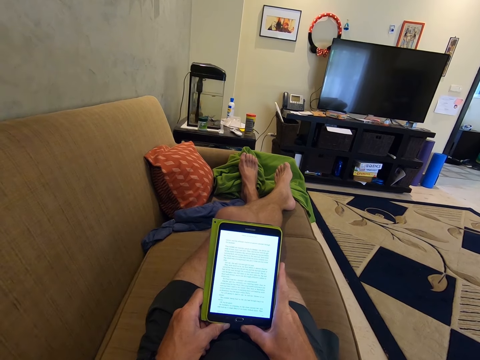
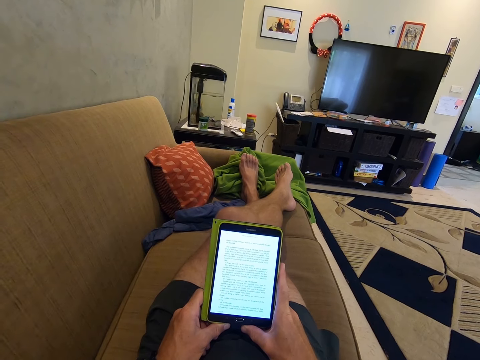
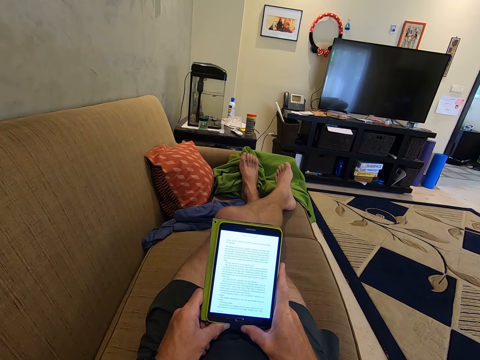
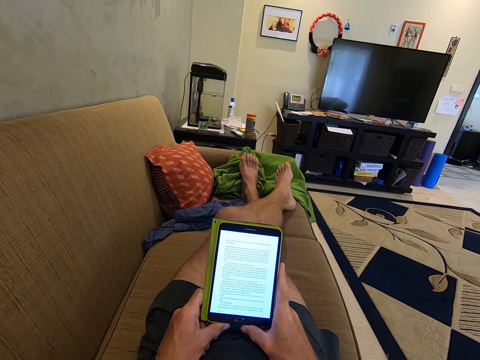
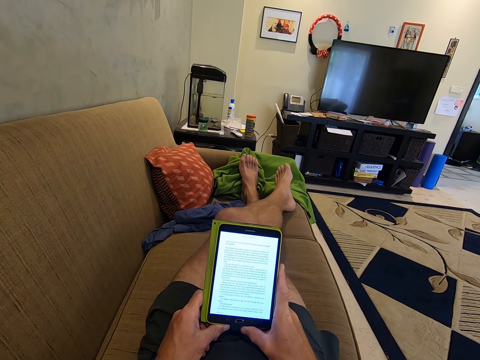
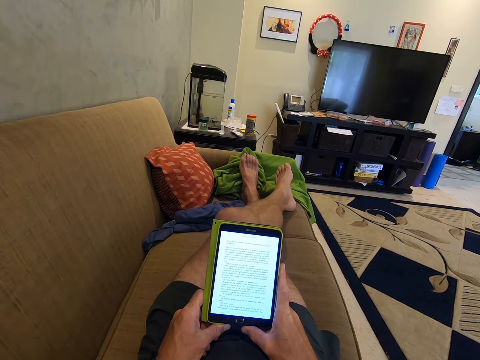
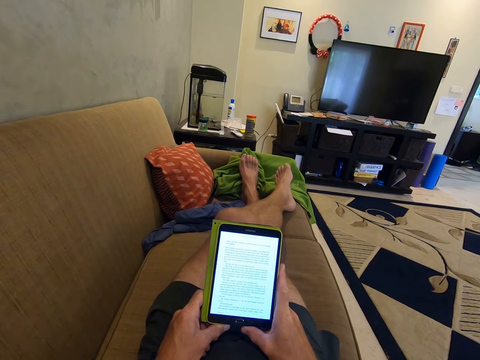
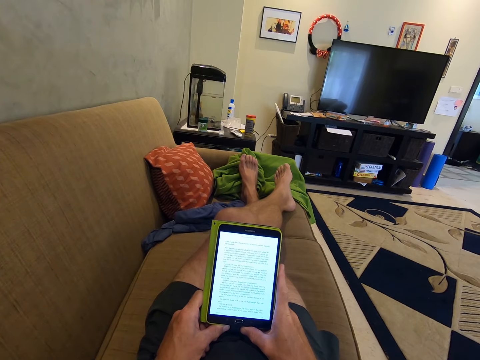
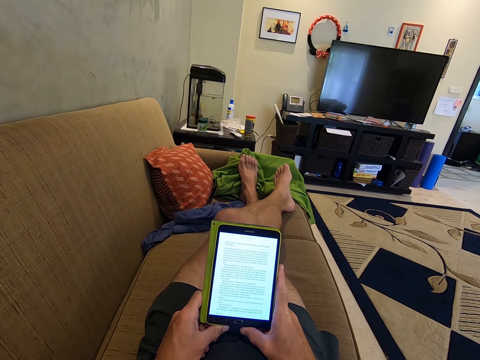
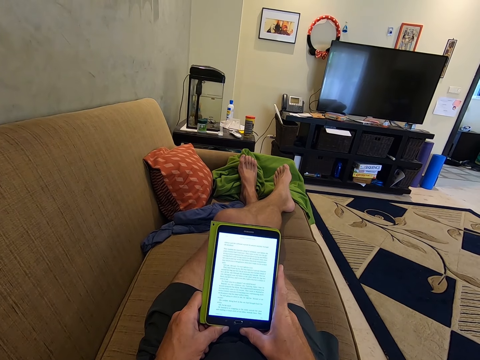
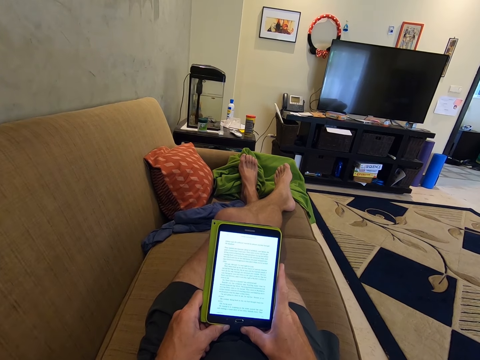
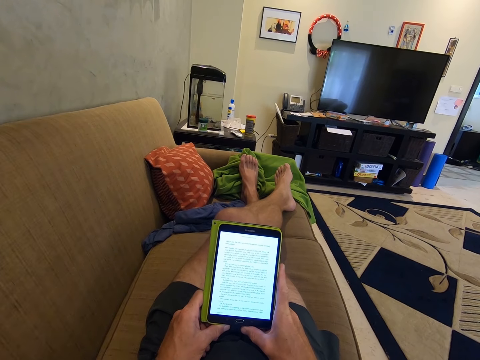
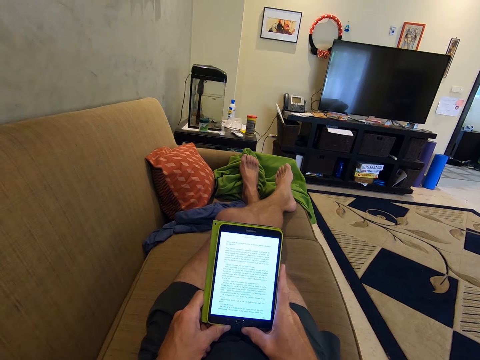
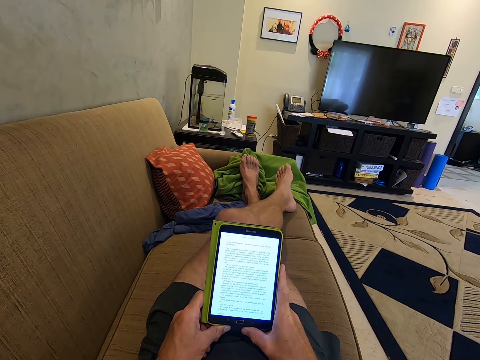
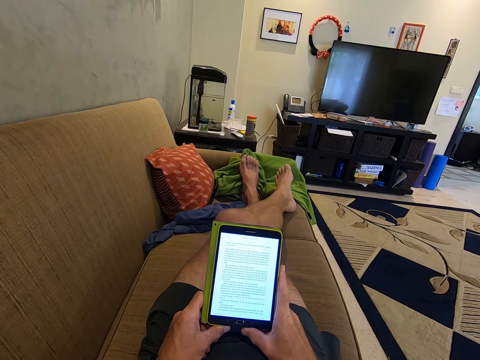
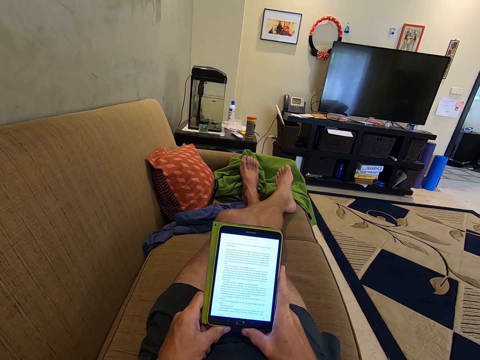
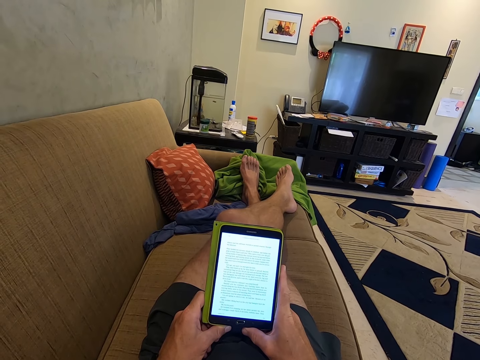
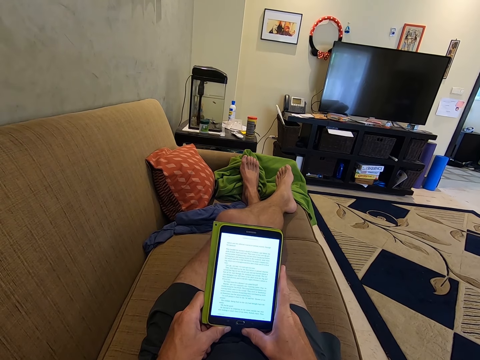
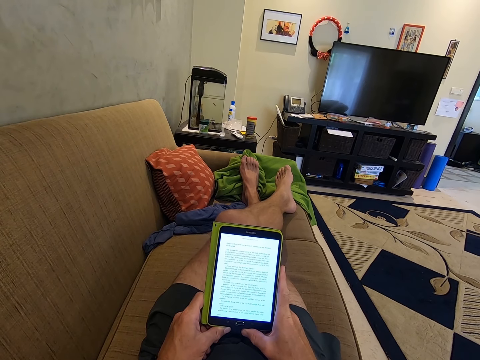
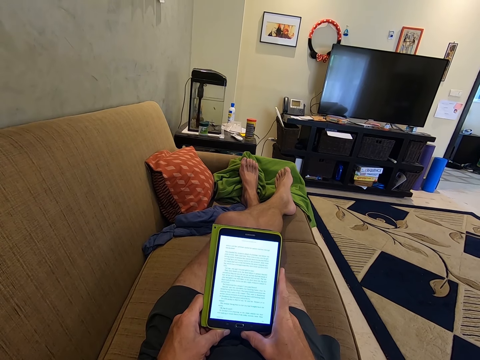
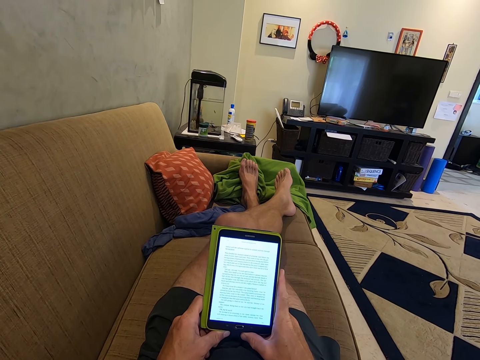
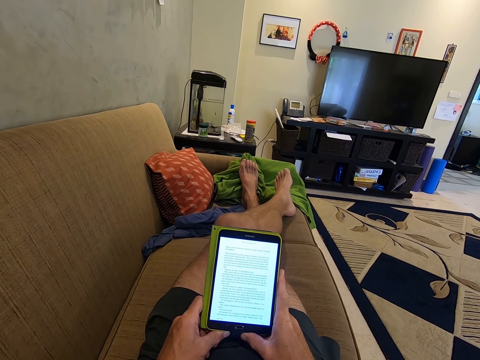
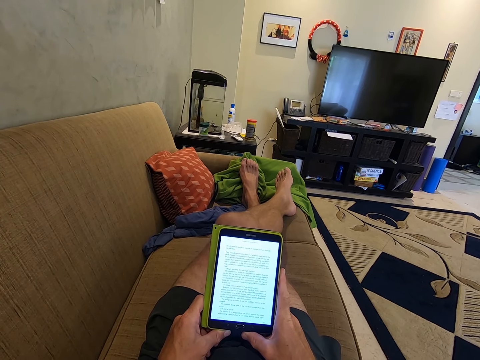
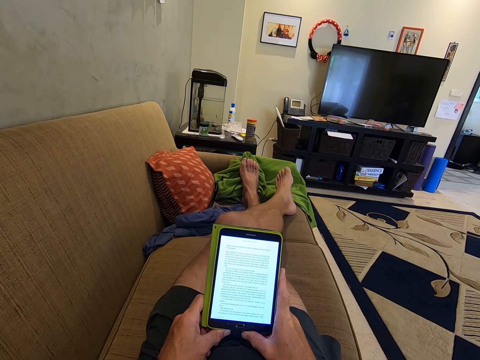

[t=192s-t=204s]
A woman converses with a child. The camera wearer reads from a tablet.

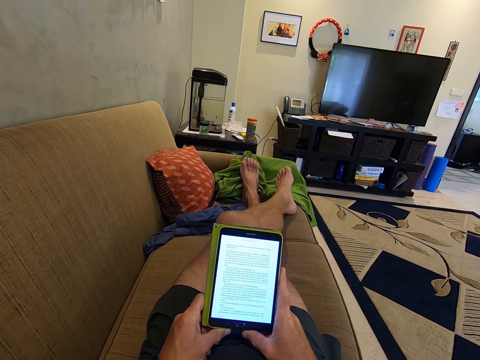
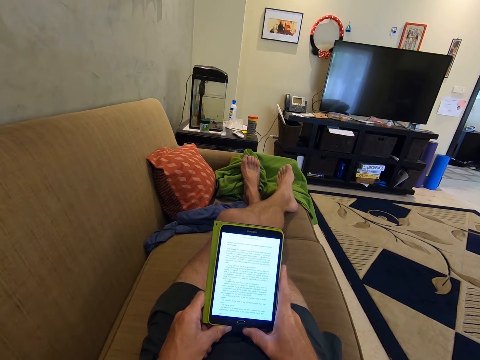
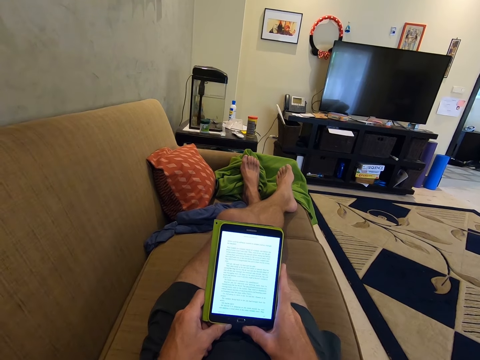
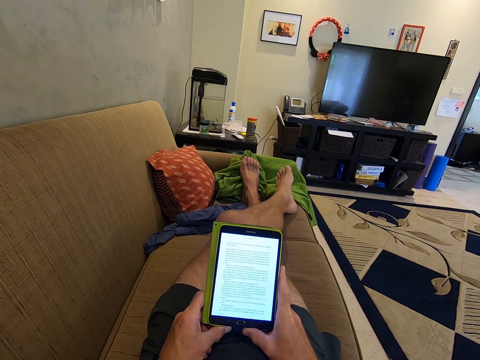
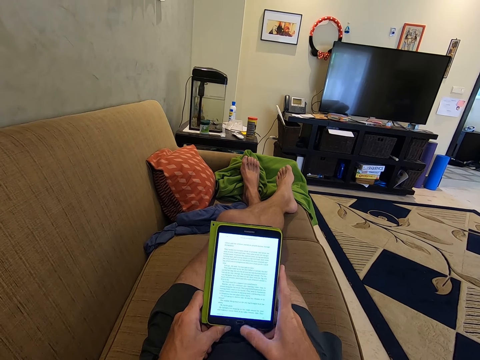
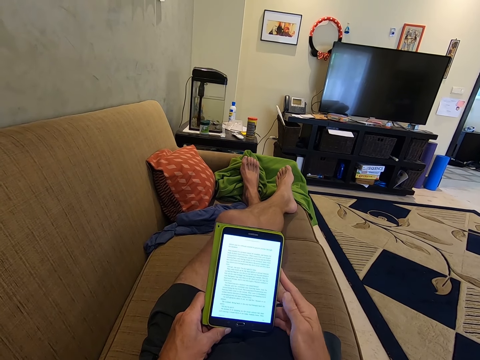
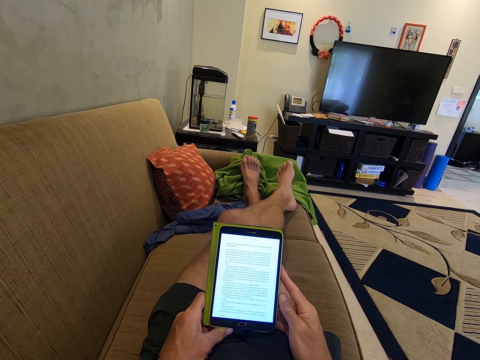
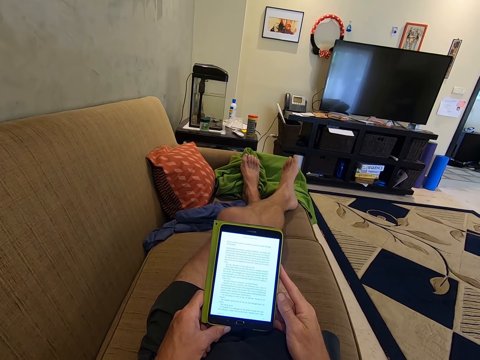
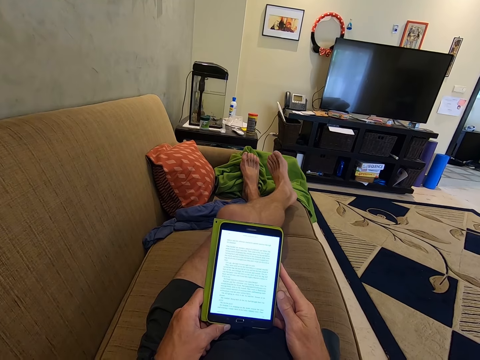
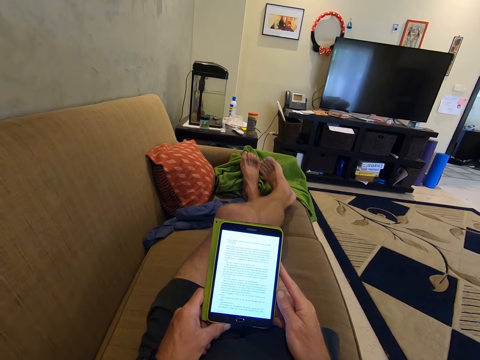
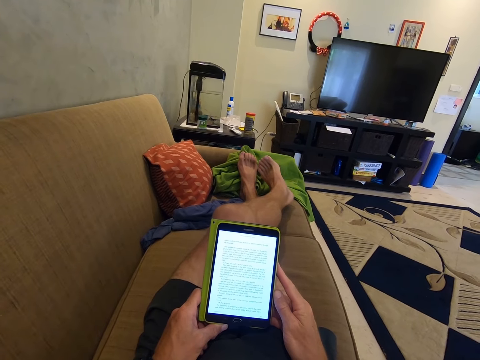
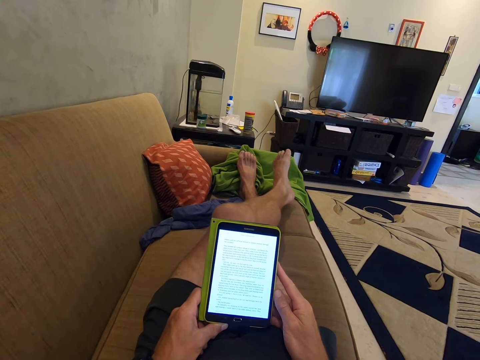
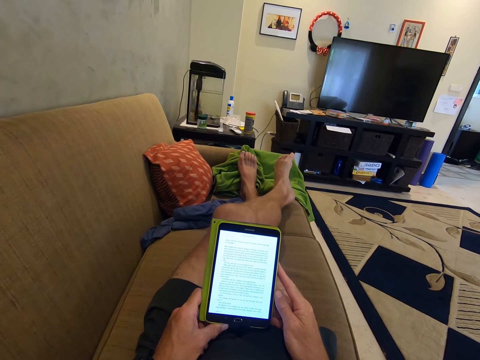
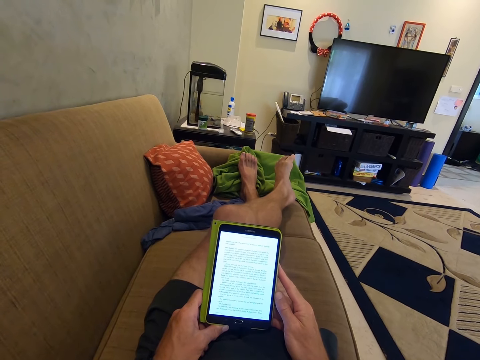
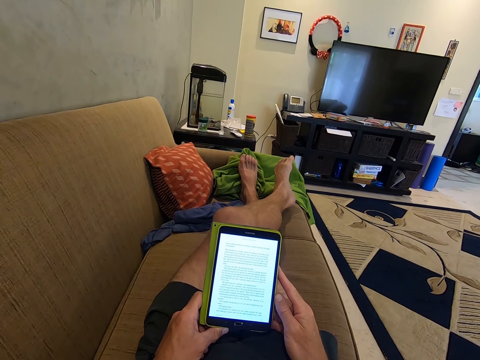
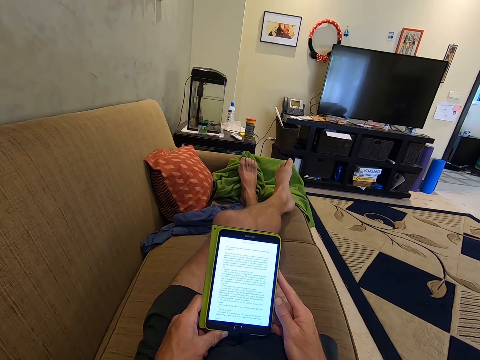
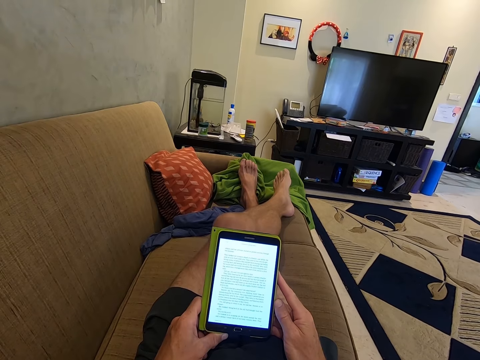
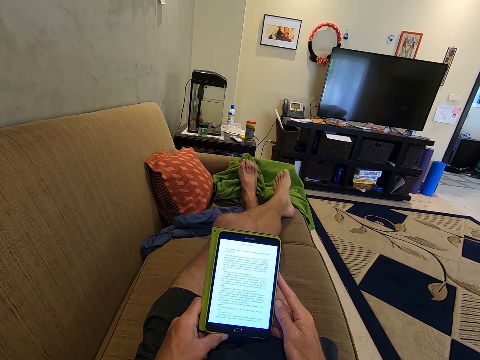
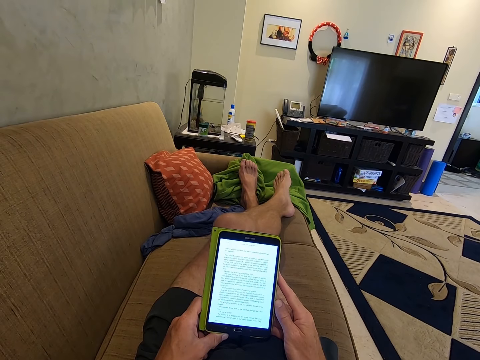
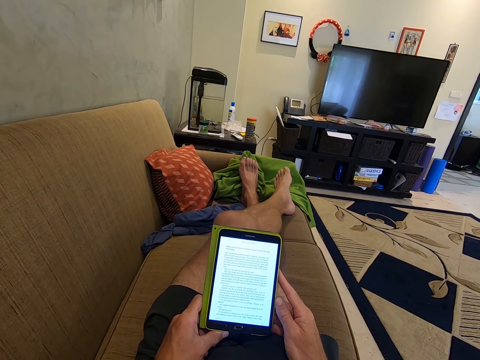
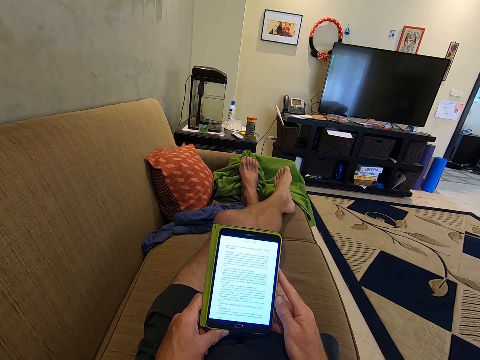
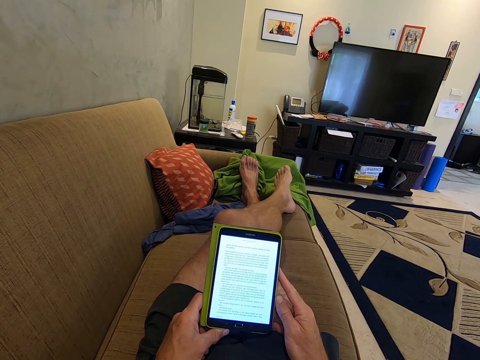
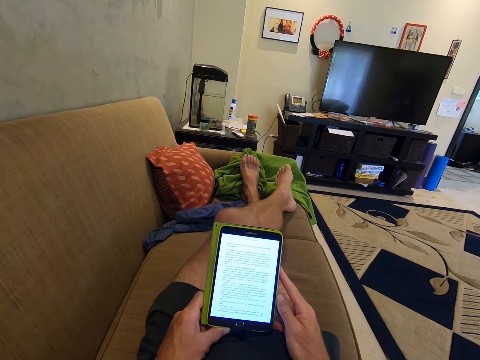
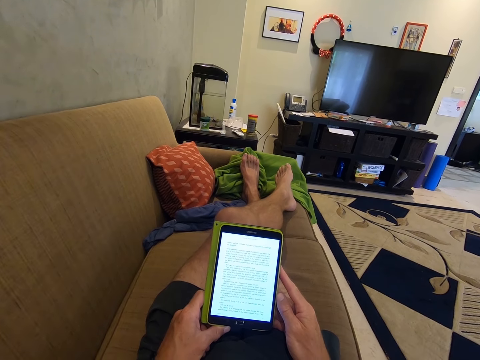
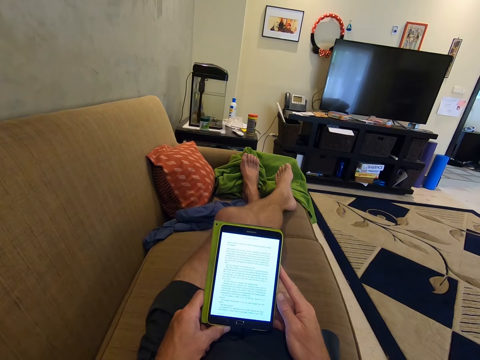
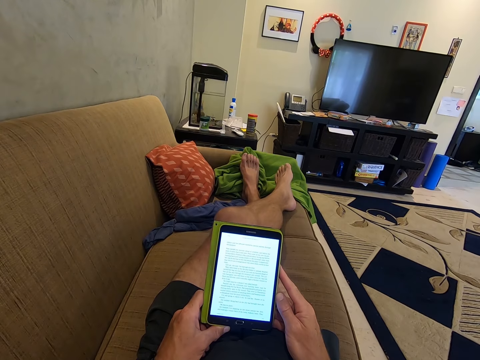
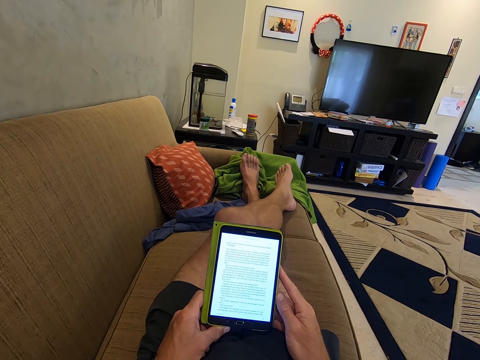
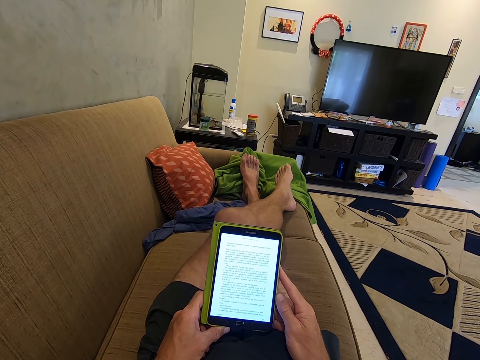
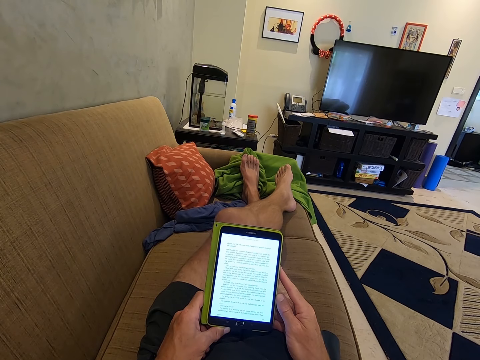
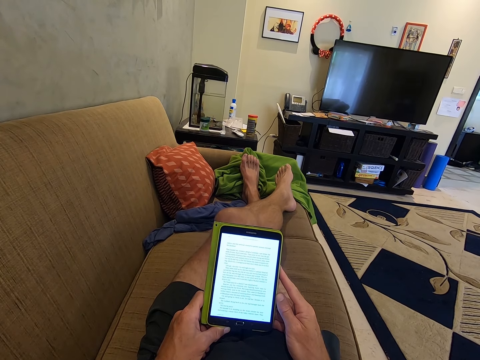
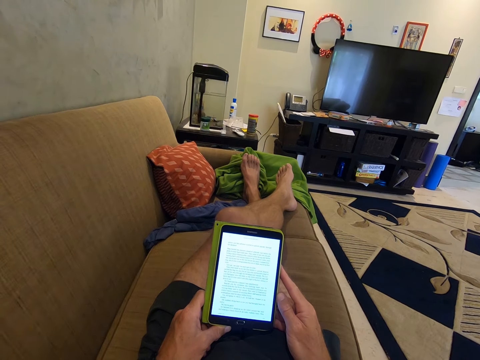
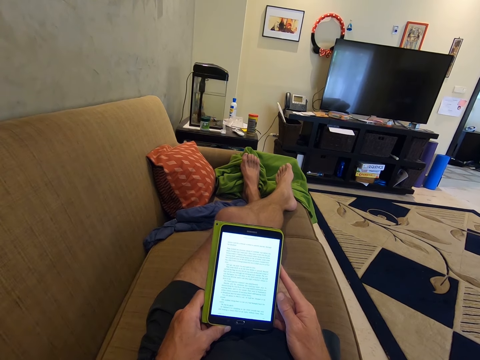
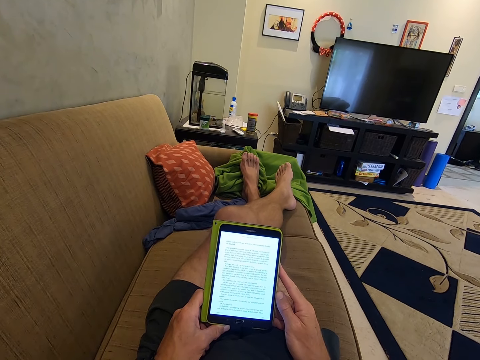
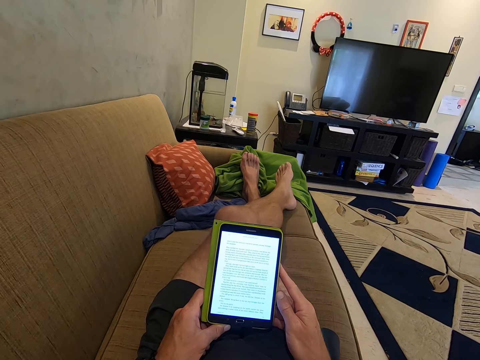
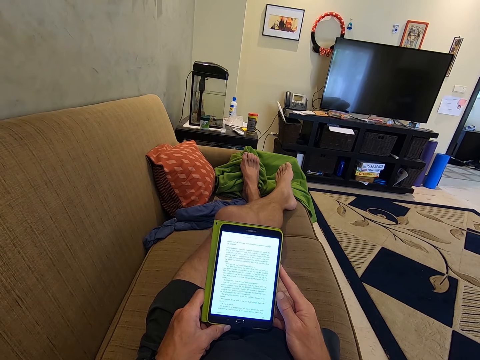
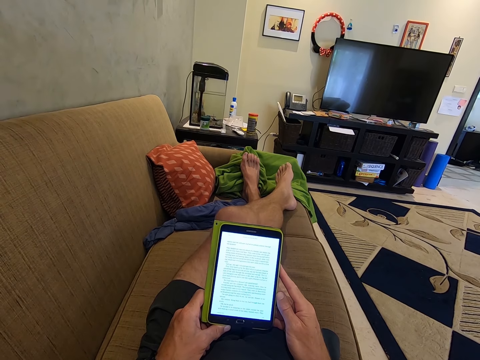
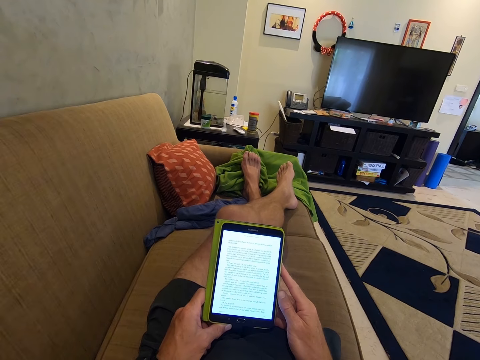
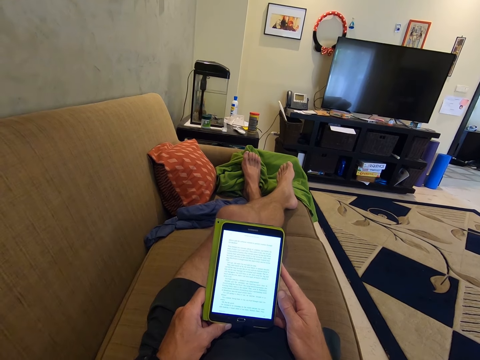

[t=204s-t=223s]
The camera wearer moves fingers. They look at the tablet. They move a leg. They look at the tablet.
